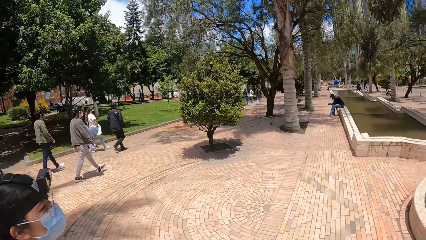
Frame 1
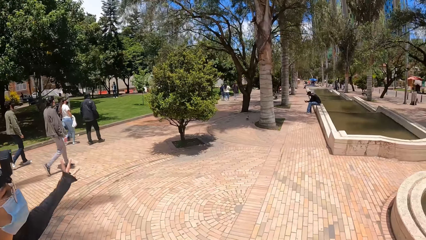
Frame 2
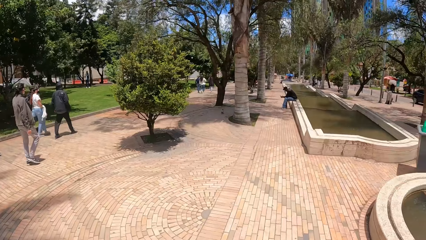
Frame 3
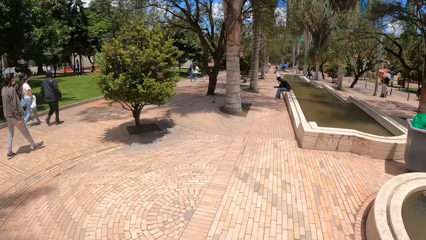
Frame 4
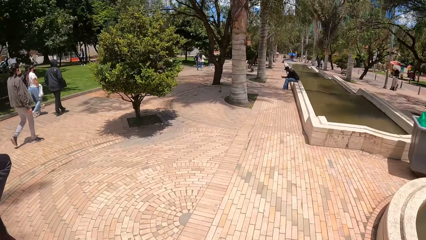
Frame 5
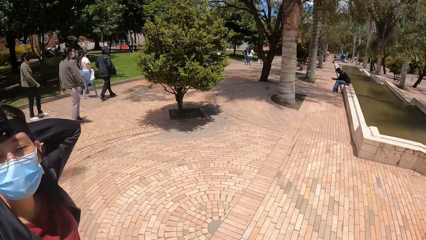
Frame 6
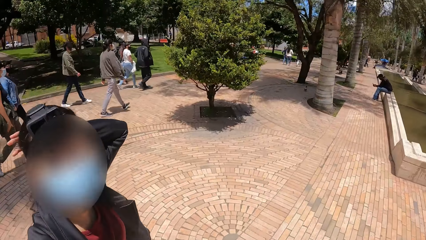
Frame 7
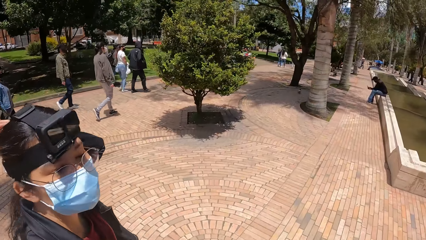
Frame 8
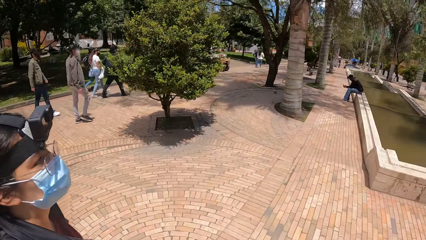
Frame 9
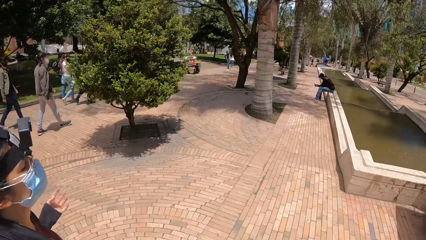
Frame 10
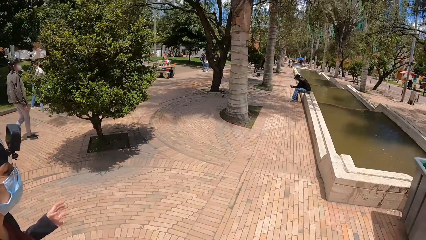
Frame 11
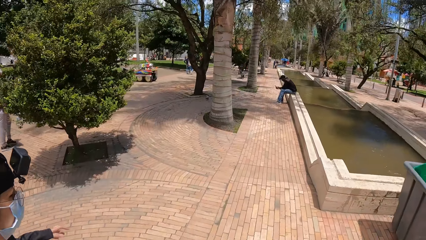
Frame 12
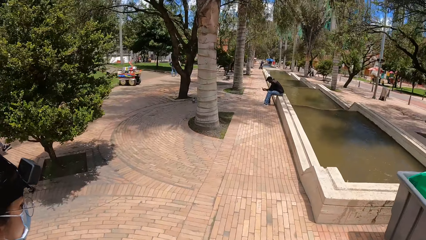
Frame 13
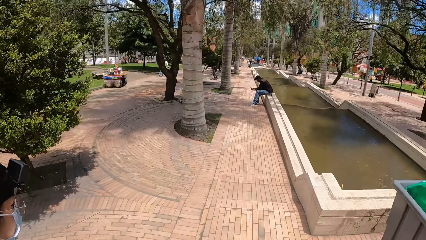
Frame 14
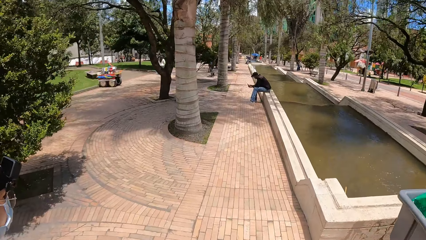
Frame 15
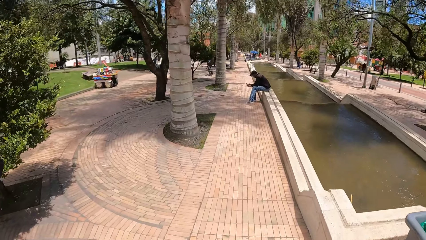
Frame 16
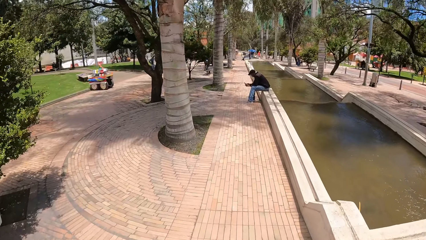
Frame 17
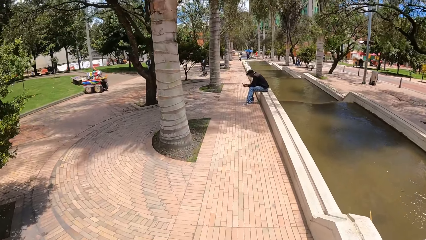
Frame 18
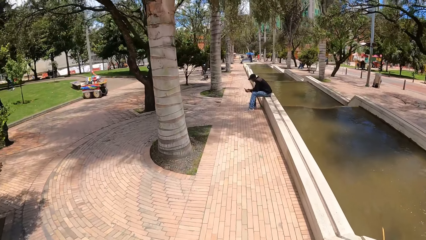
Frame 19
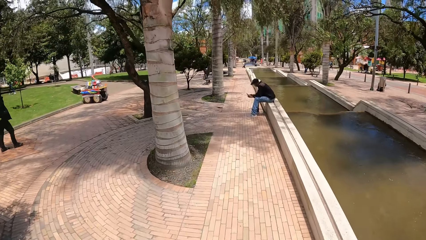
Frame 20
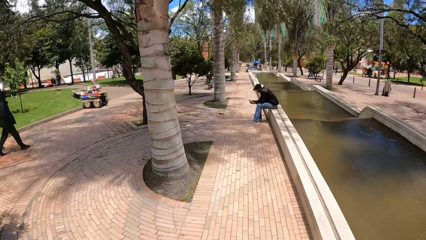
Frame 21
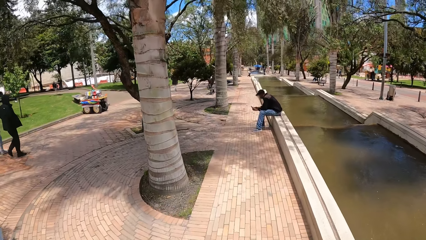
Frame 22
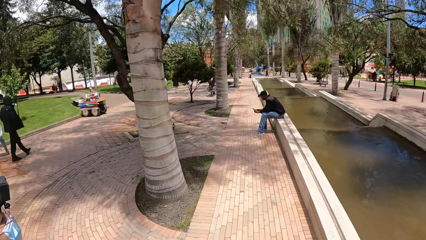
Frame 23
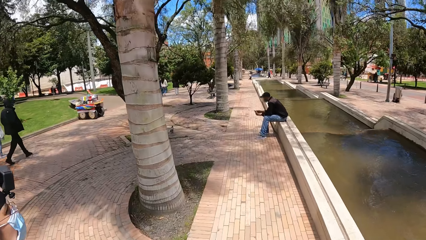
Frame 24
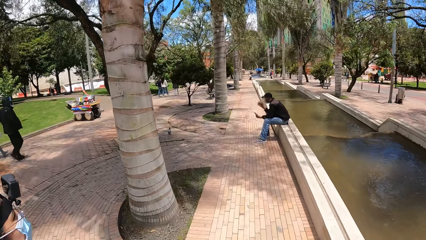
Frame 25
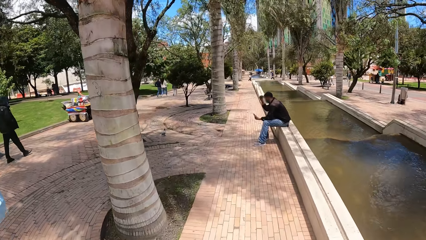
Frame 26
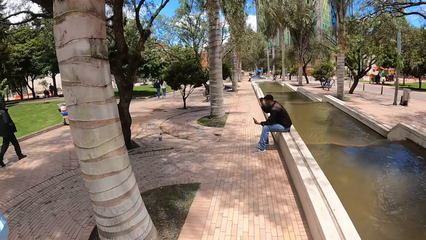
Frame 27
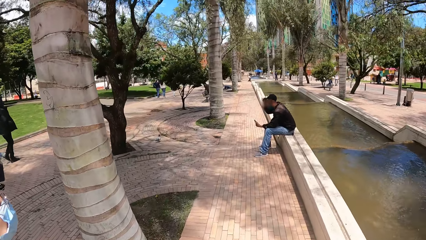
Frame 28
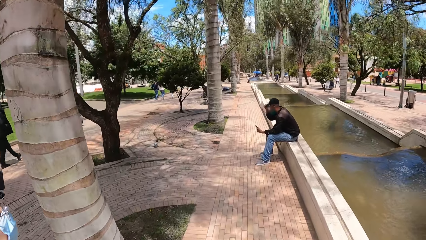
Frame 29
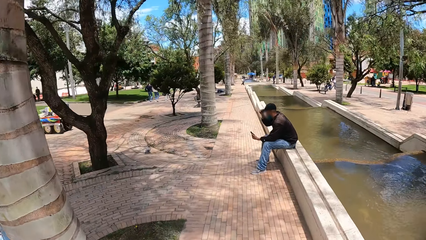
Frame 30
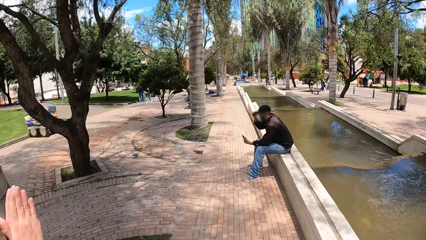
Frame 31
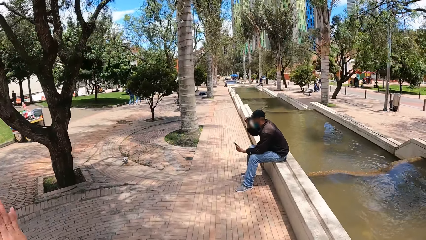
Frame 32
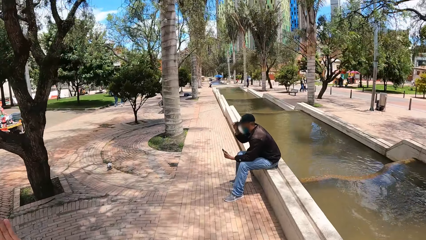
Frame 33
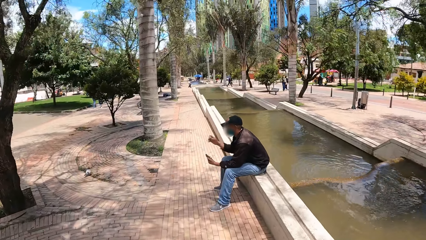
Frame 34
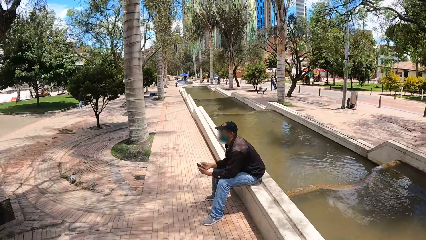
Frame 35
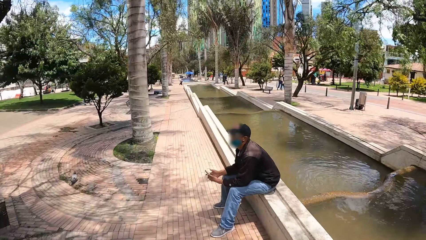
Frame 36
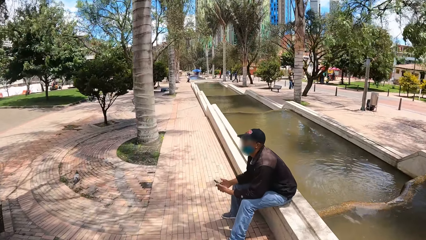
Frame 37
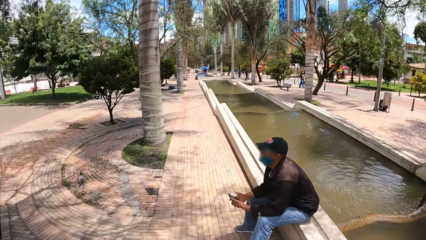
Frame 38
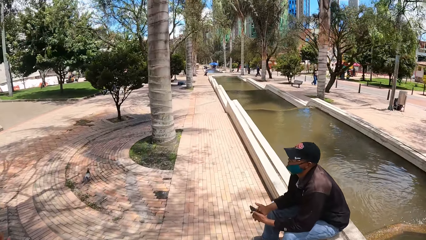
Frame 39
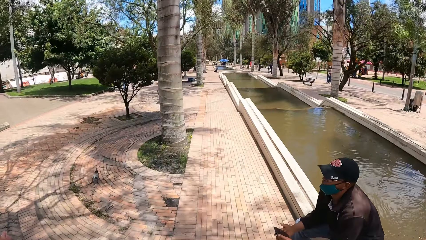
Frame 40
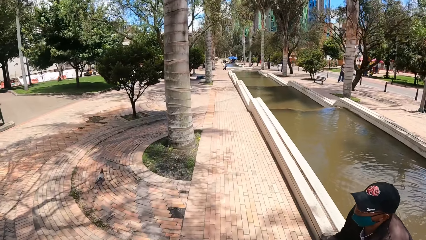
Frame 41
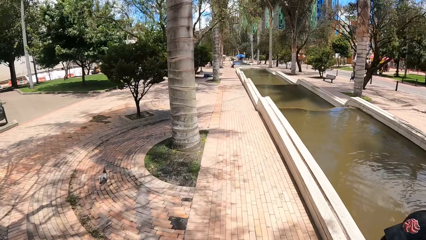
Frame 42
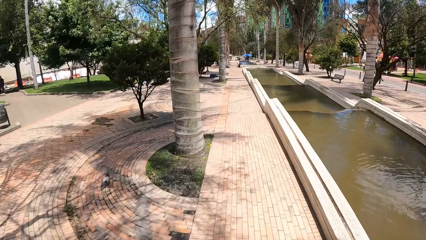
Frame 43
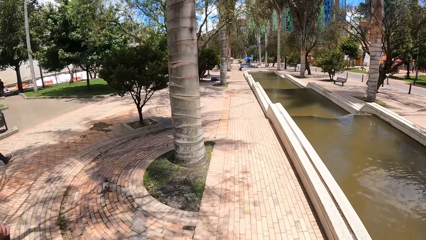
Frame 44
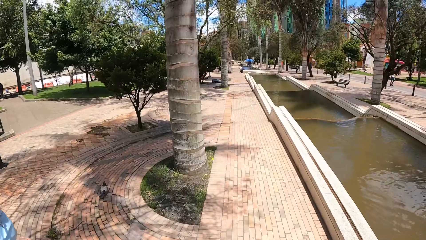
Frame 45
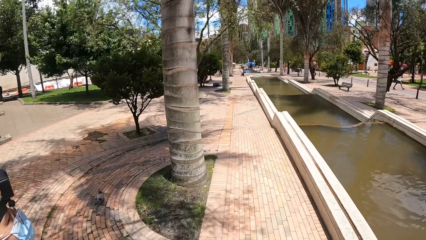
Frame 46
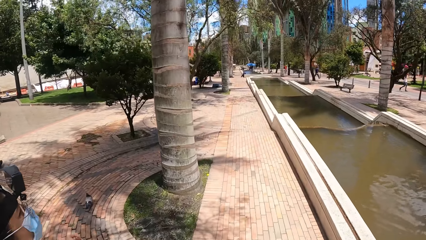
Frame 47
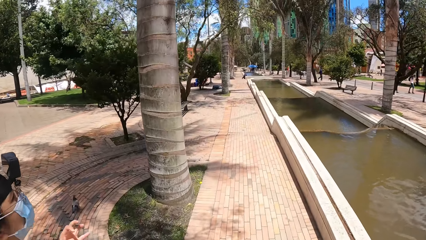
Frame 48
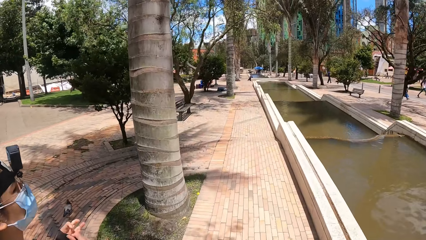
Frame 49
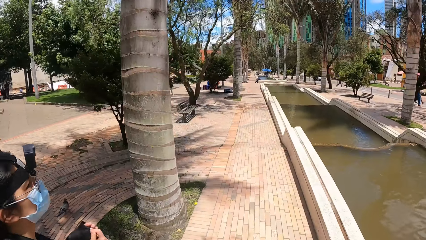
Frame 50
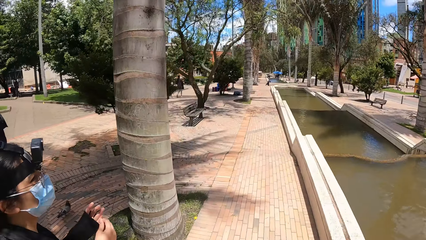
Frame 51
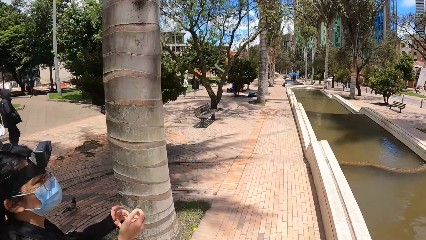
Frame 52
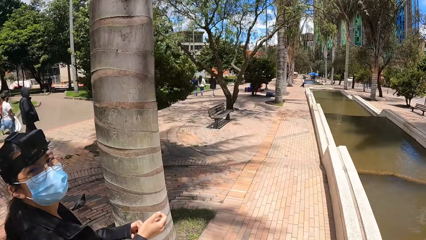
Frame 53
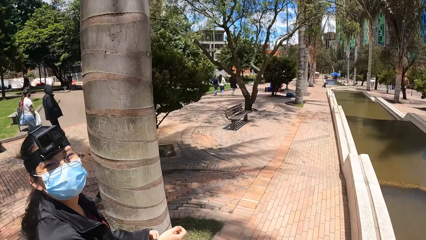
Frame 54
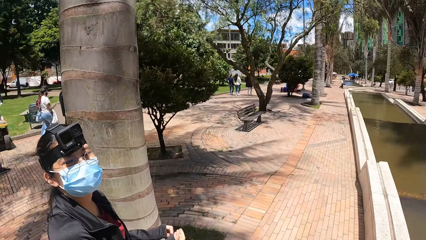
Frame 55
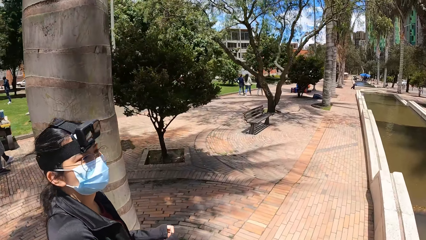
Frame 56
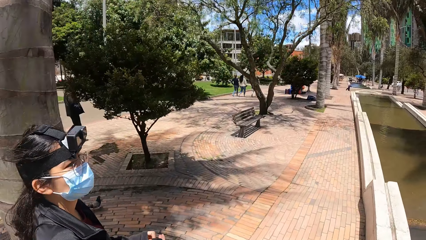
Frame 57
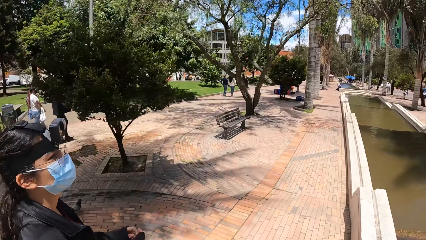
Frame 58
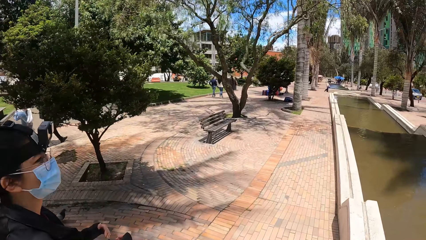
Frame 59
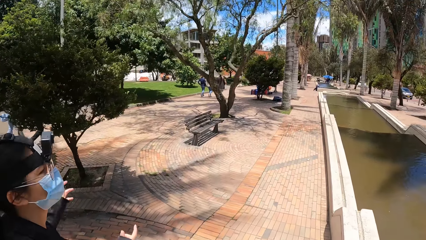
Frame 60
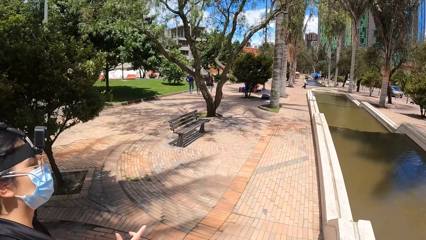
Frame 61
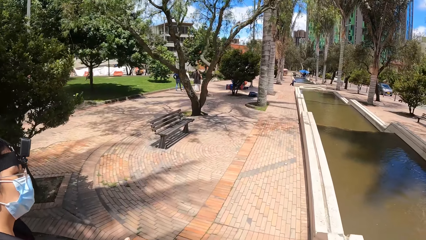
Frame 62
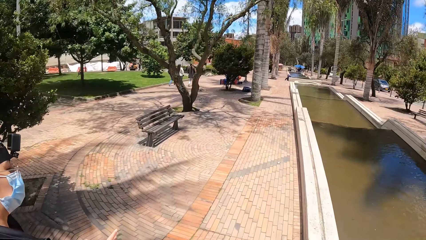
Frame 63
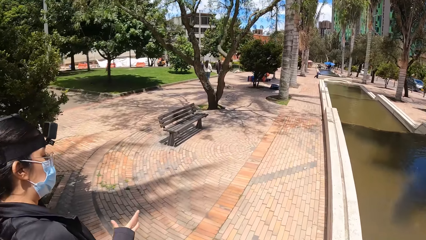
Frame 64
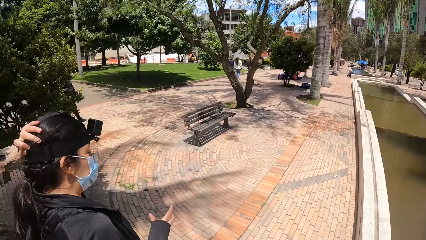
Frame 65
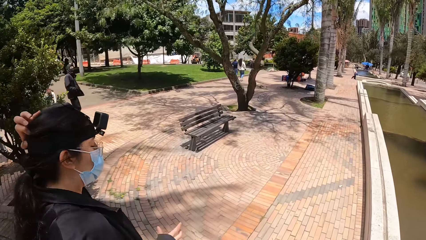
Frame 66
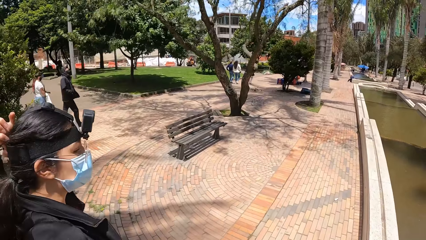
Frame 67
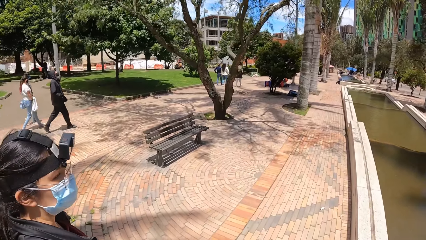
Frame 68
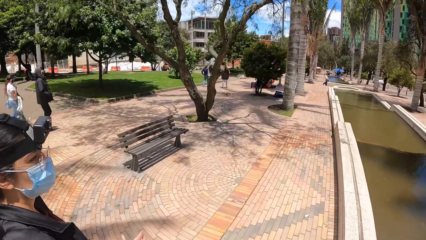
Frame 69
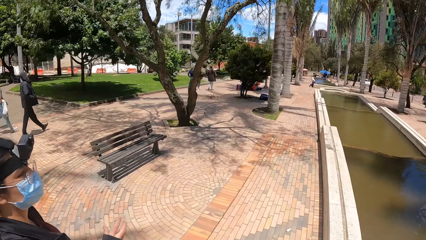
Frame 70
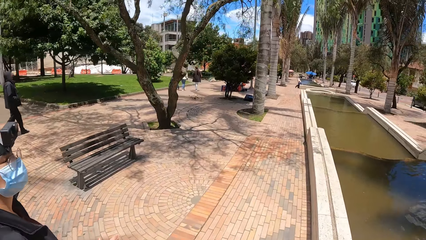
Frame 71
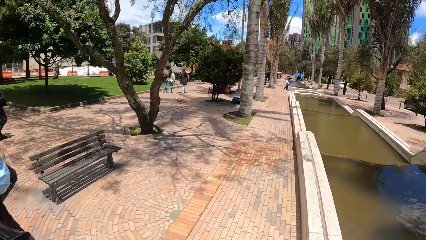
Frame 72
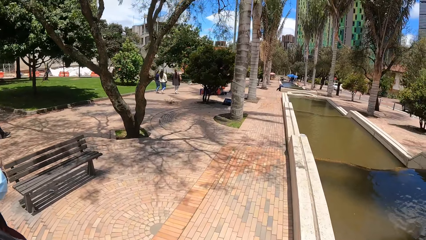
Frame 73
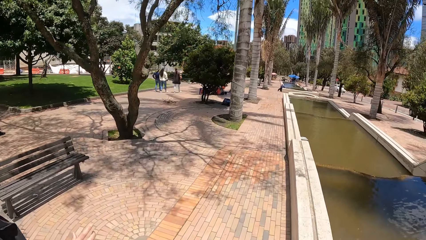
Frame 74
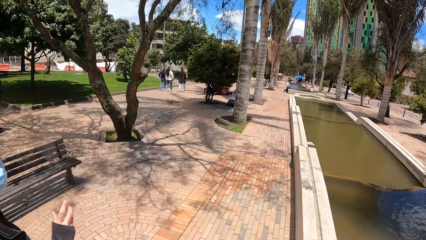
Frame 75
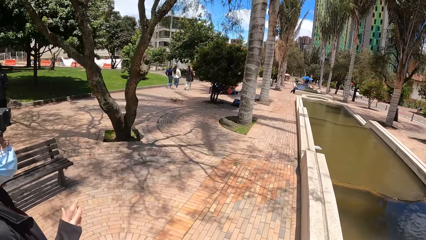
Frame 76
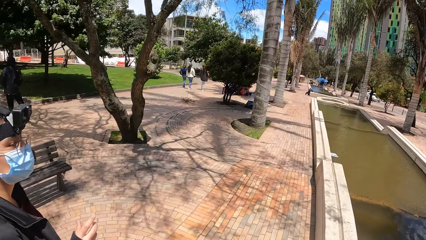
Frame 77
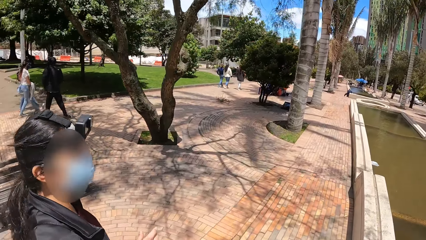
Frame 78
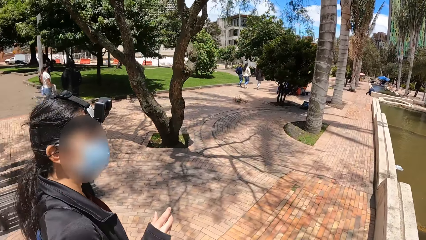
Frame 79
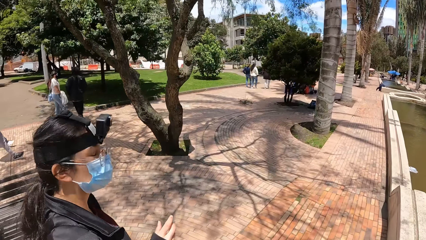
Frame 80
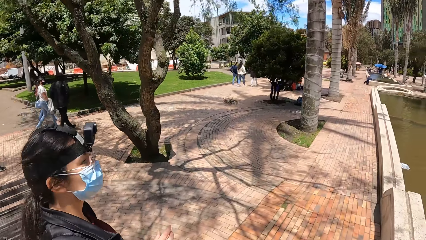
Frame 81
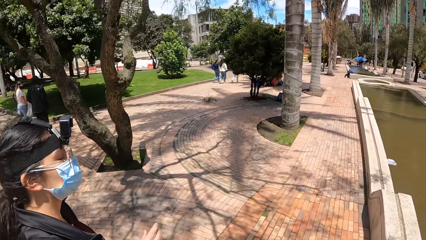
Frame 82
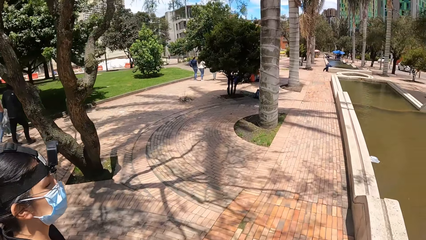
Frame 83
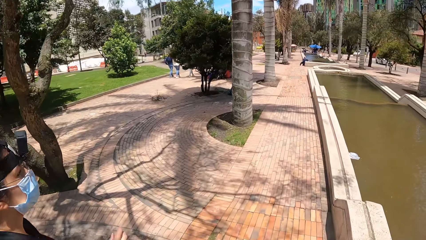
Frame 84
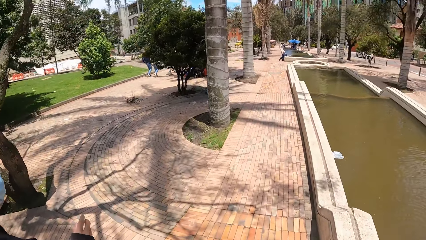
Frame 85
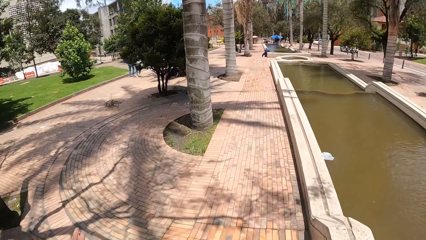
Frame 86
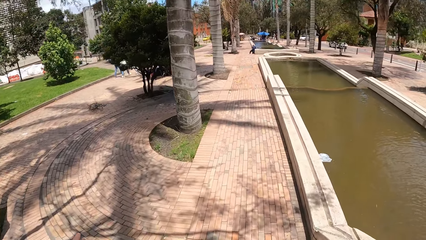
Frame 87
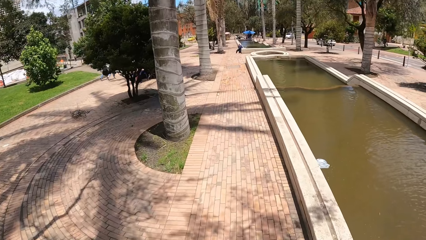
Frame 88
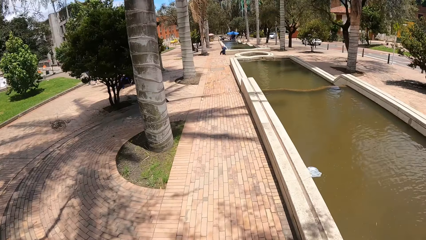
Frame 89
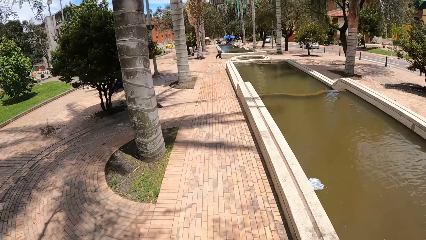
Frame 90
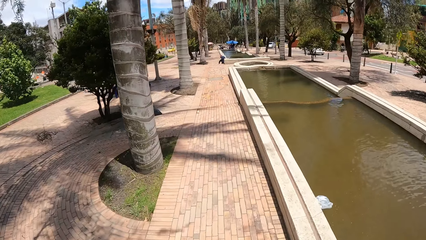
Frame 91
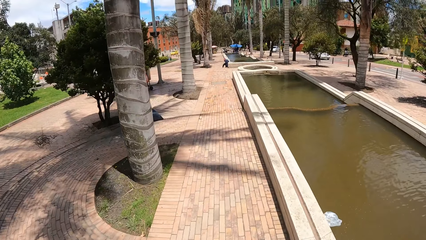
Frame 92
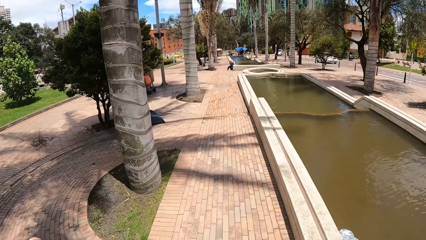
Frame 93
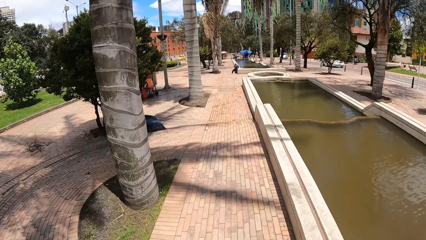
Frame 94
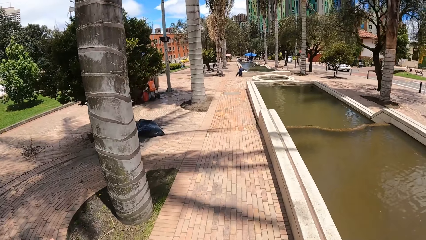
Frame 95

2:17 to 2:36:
A woman holds her head. The woman talks to the camera wearer. The woman looks at the camera wearer. The woman scratches her head.
